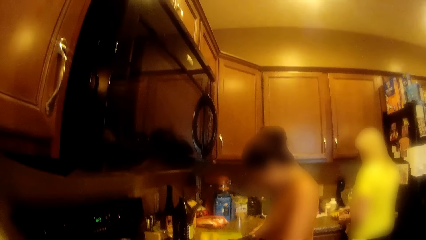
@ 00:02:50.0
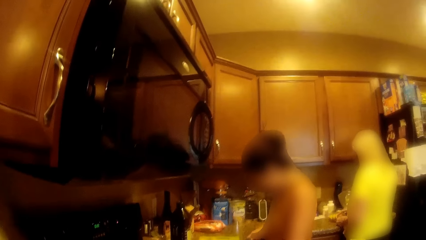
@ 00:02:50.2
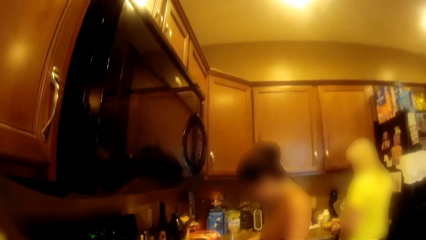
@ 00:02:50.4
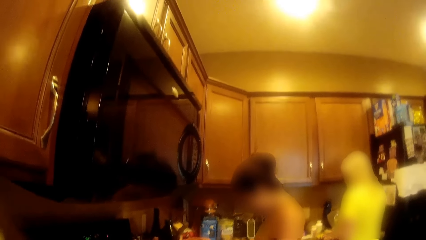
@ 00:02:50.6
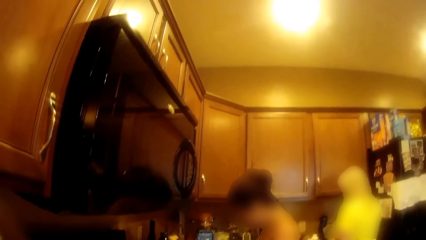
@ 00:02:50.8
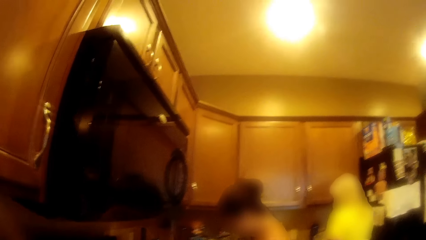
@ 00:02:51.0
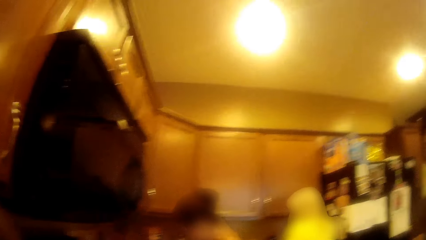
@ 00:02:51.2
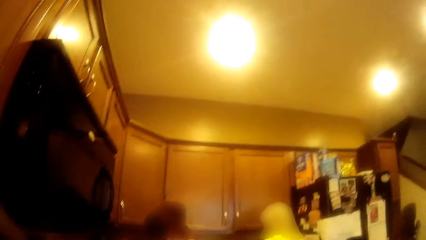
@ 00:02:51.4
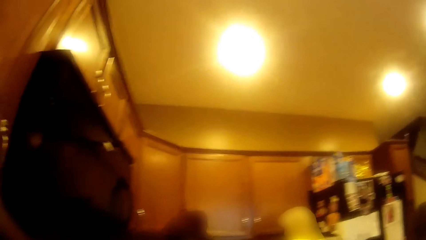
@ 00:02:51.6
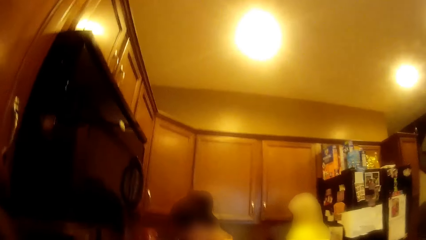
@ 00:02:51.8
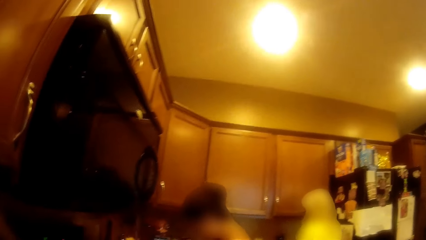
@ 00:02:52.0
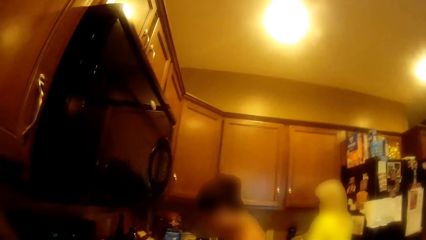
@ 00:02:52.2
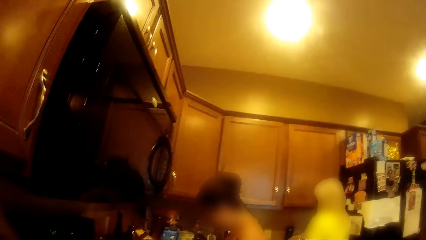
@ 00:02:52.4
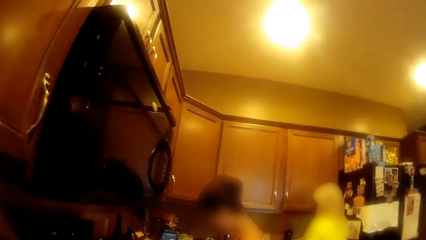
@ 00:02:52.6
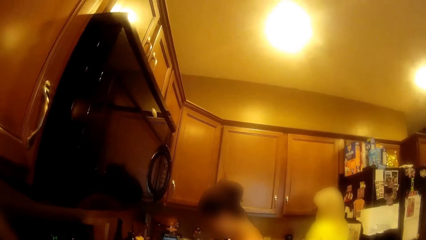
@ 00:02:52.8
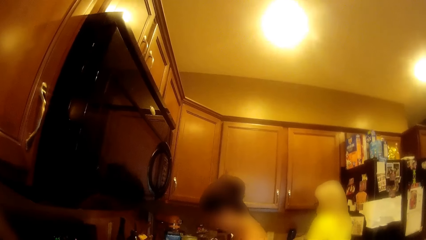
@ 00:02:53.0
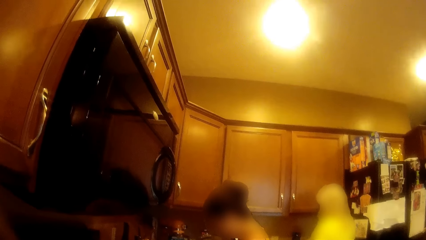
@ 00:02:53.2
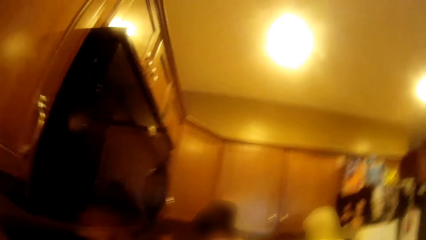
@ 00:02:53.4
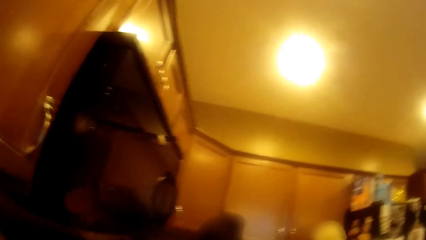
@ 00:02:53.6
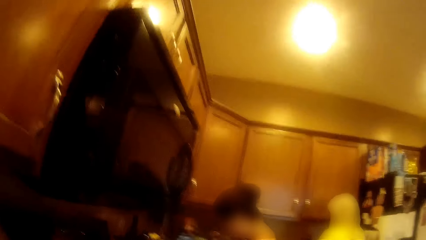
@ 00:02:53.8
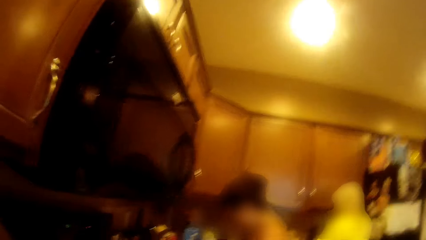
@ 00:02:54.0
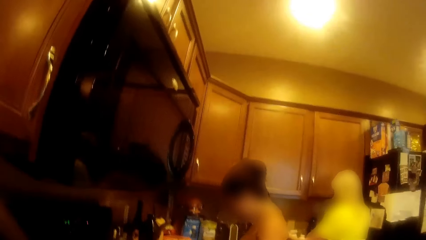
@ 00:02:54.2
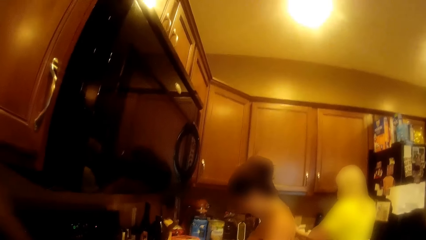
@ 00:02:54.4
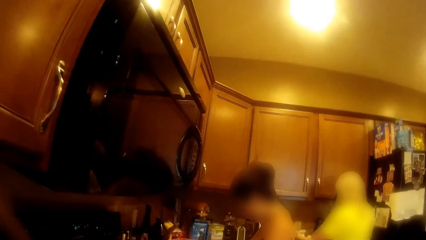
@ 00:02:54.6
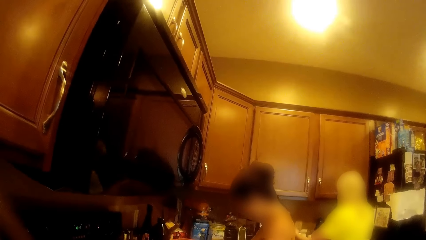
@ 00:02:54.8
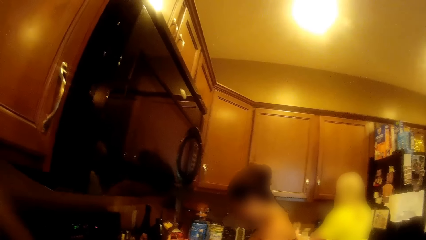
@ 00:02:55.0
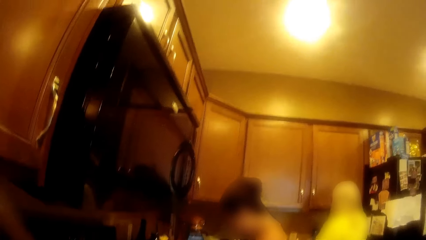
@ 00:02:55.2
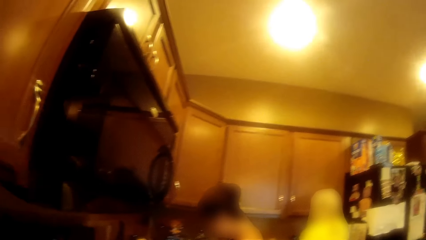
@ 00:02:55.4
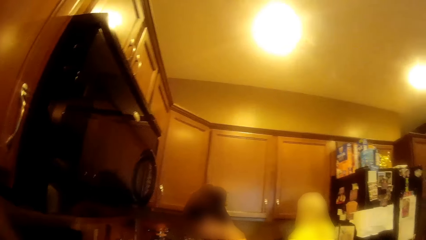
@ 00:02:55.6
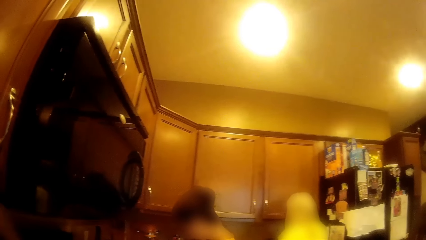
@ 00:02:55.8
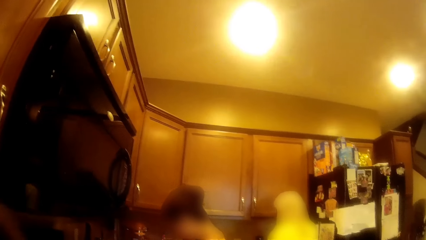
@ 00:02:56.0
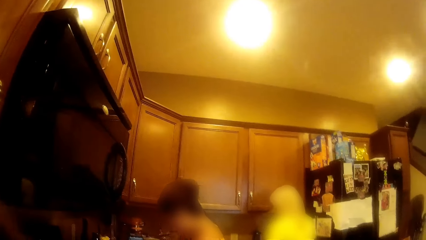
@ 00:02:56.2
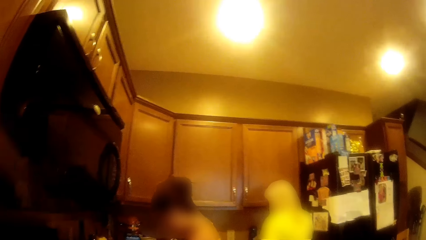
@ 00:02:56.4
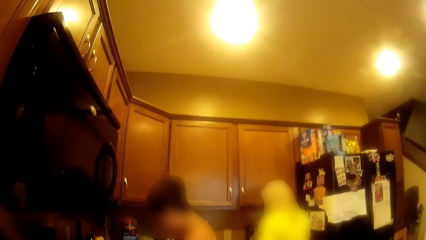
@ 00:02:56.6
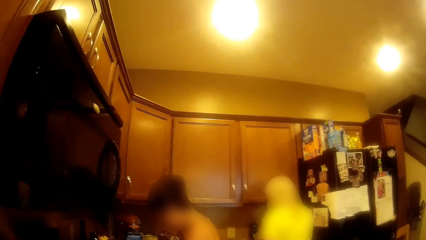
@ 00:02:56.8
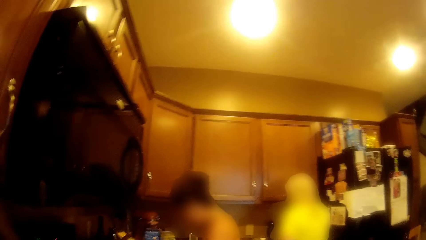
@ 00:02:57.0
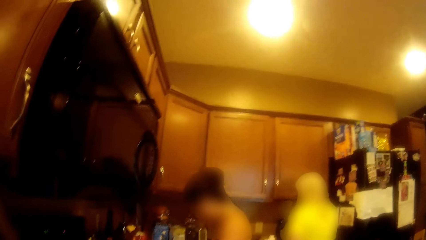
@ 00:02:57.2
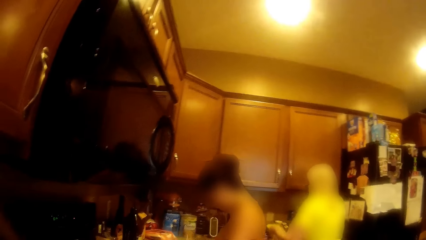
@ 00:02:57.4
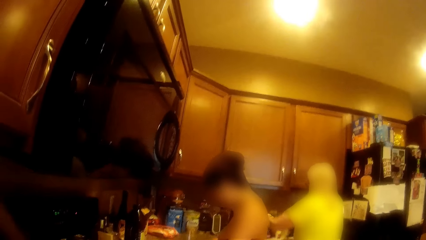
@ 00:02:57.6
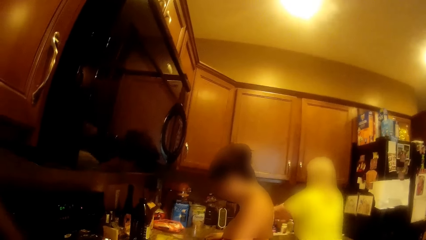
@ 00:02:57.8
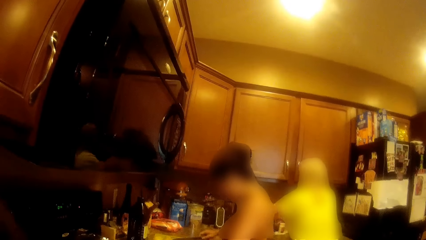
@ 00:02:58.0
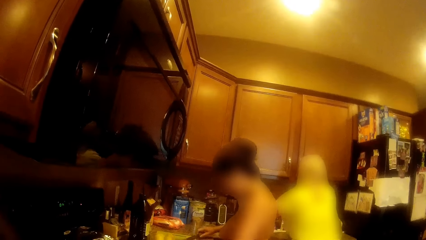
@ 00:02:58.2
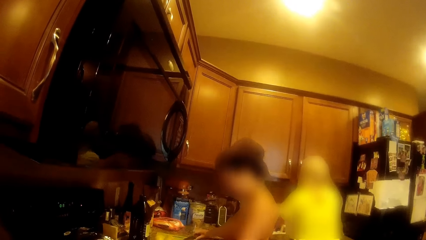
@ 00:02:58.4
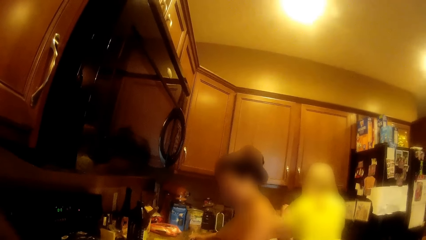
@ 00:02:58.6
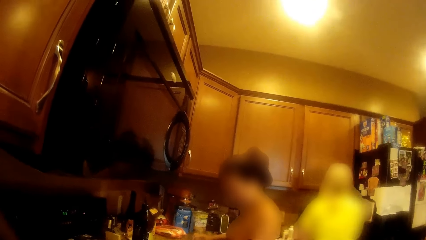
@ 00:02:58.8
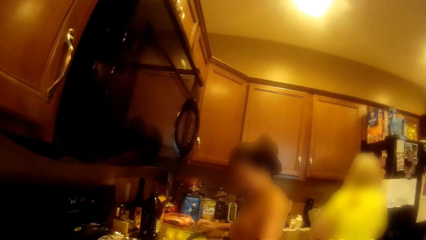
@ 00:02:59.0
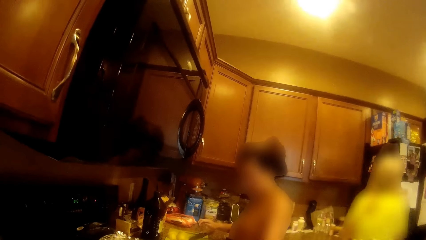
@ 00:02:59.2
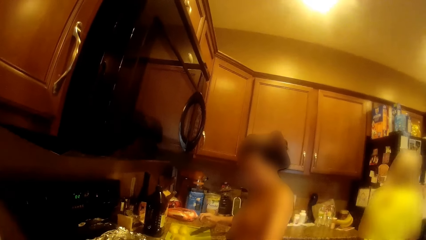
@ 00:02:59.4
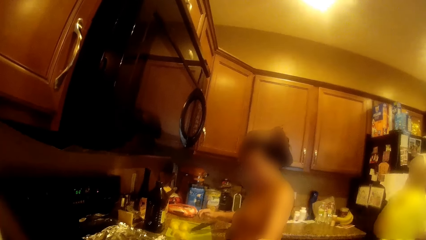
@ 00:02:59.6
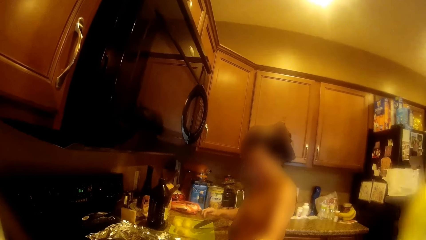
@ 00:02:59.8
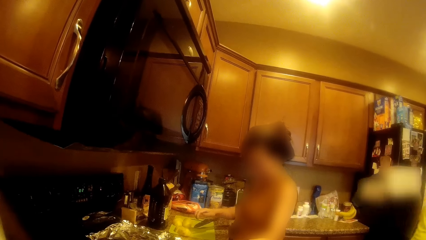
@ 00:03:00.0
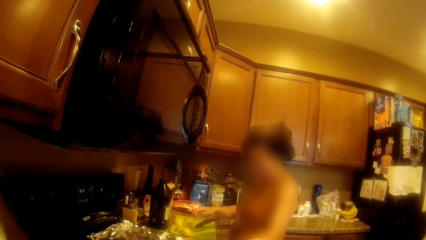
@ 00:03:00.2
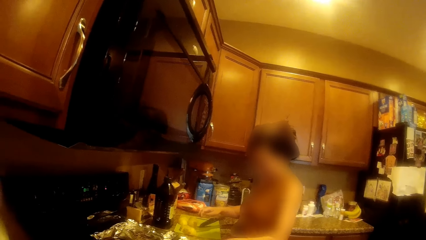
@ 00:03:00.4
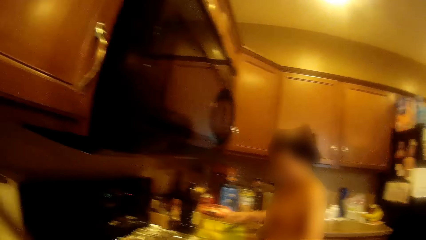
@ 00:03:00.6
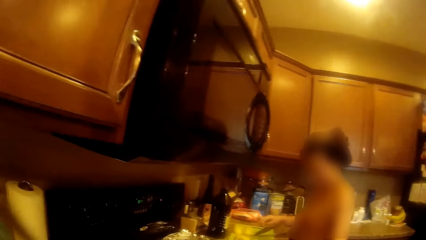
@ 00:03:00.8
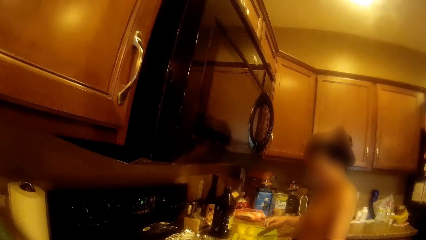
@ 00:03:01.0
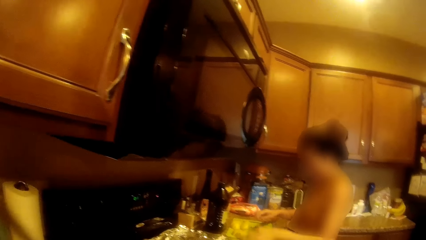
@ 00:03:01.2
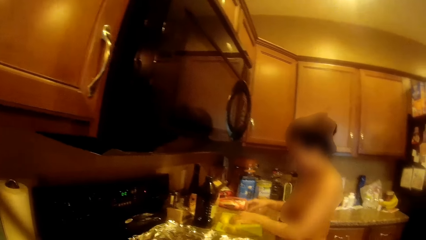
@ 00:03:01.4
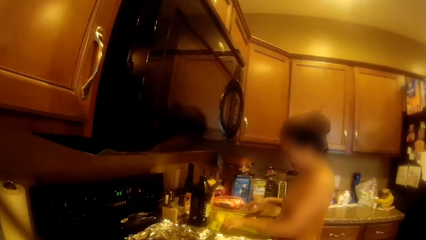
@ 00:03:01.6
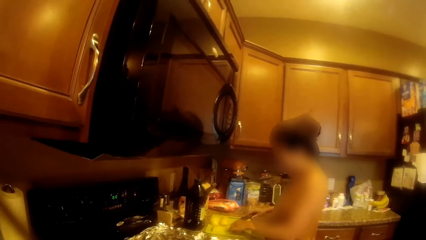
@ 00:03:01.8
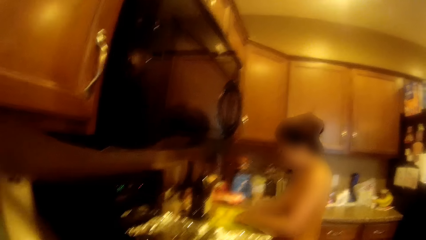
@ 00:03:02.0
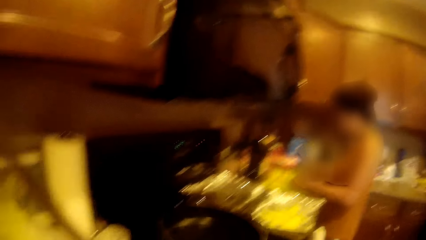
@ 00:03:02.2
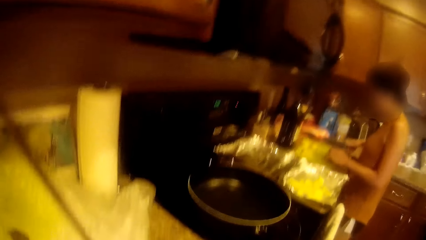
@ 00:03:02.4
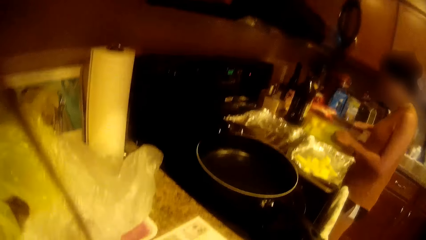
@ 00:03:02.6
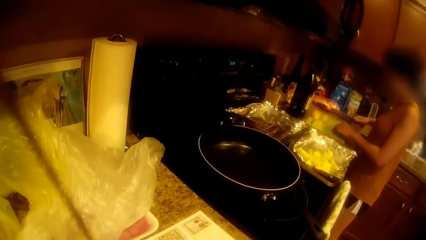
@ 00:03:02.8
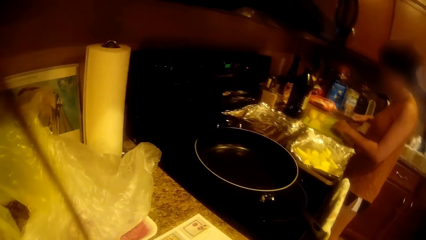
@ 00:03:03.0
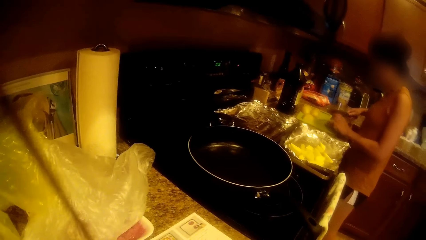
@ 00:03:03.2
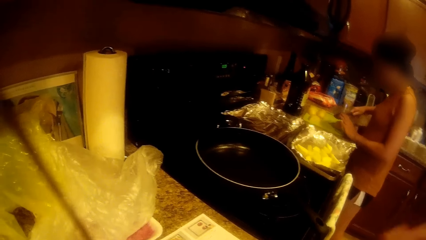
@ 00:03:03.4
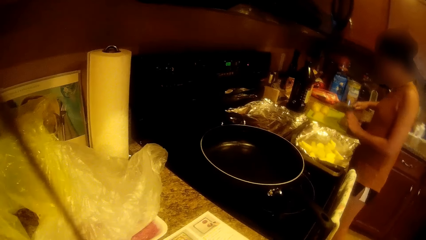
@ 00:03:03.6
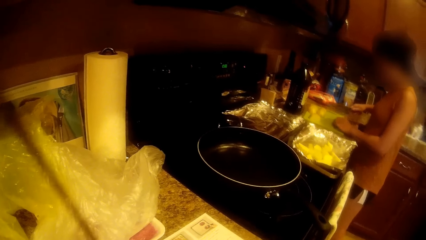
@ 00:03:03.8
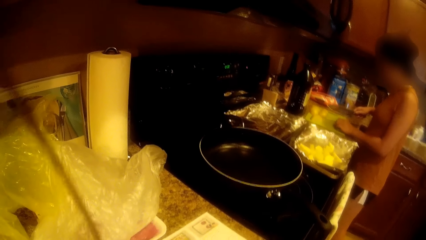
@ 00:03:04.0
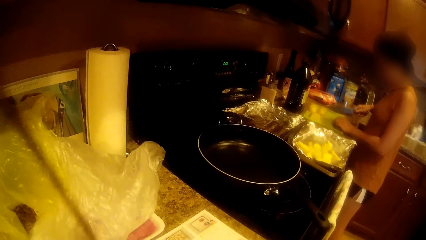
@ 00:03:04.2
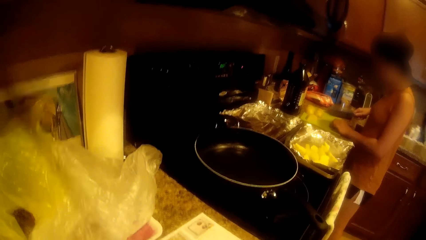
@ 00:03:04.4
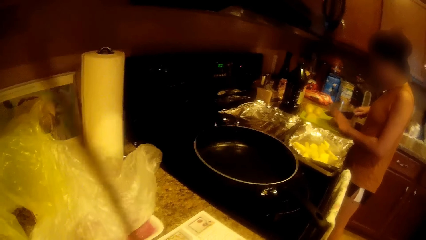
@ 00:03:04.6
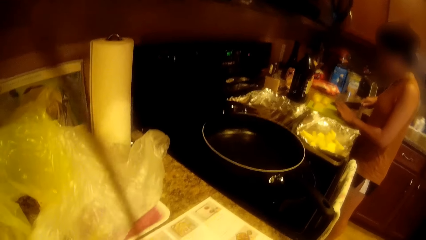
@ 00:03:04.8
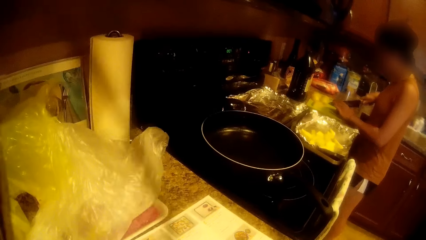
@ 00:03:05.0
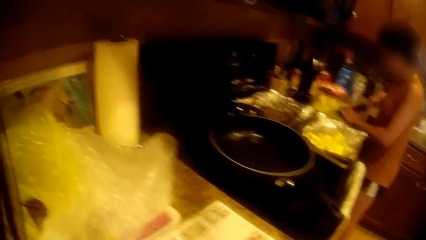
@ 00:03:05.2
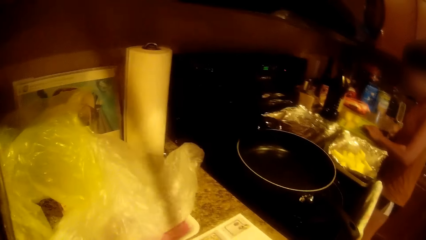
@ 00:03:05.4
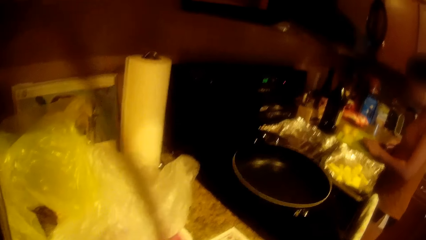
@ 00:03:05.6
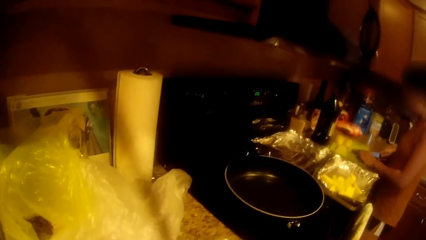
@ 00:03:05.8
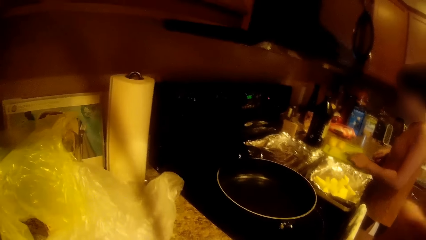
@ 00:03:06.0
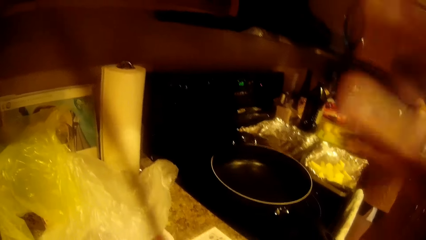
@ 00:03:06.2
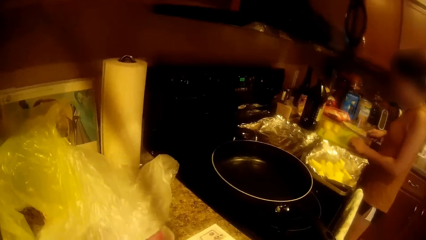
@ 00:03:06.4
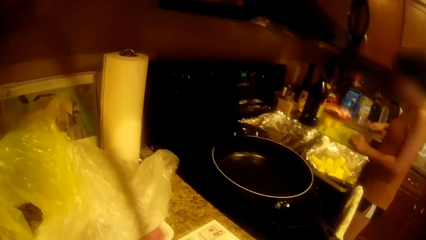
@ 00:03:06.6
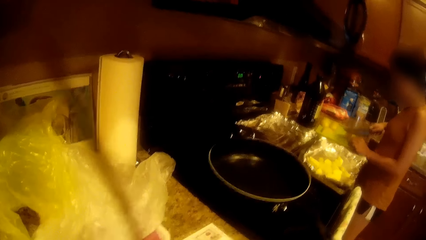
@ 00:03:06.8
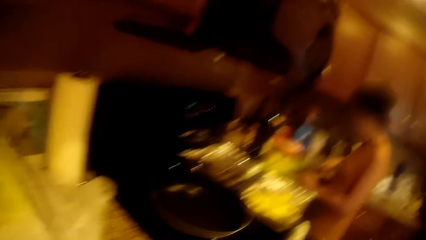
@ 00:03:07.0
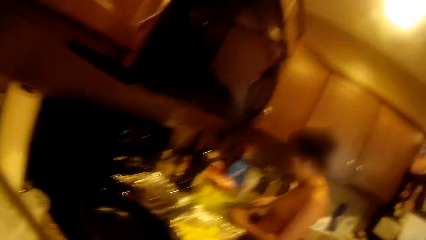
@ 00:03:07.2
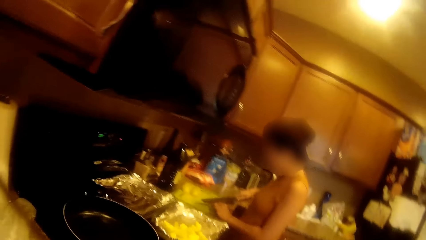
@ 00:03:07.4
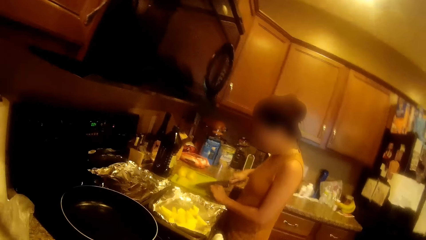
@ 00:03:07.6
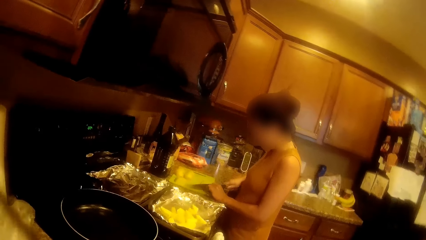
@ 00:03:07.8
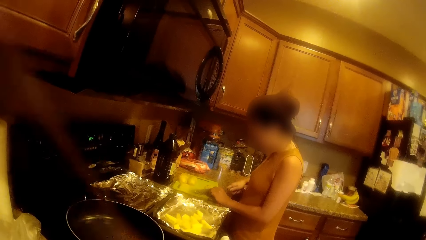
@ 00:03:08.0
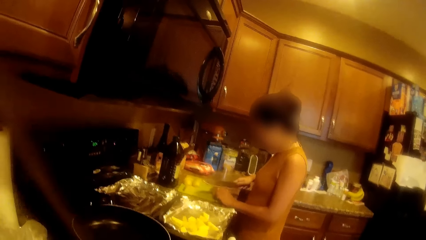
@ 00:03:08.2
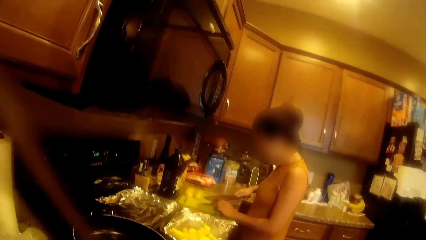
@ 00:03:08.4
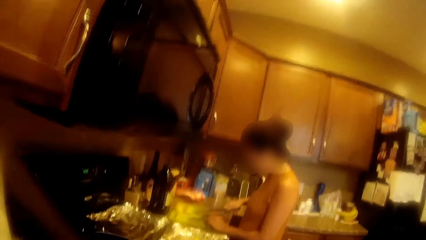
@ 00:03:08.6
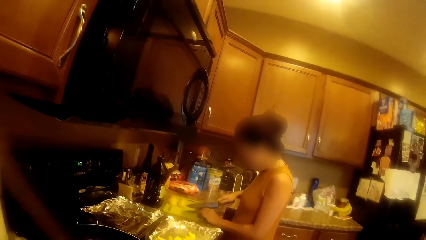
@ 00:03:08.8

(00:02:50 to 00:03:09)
A woman takes a napkin with her left hand. Another woman walks out of the kitchen. The first woman cuts a potato with a knife.
